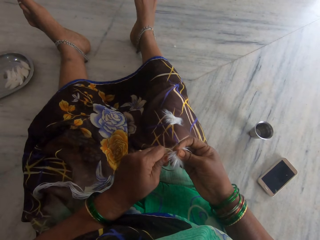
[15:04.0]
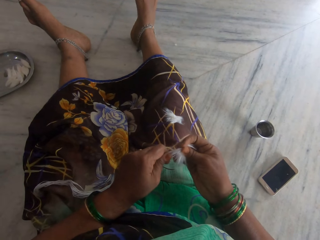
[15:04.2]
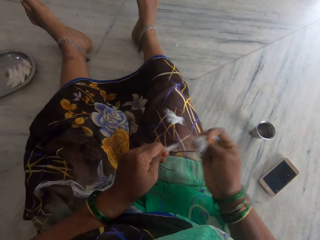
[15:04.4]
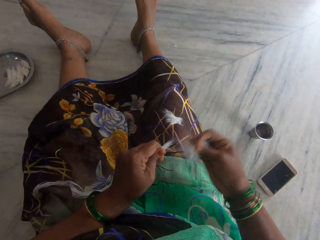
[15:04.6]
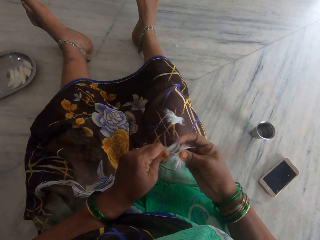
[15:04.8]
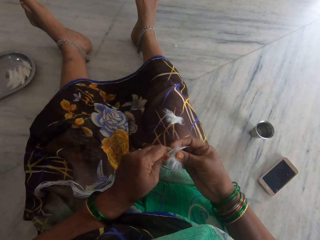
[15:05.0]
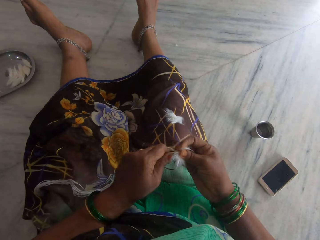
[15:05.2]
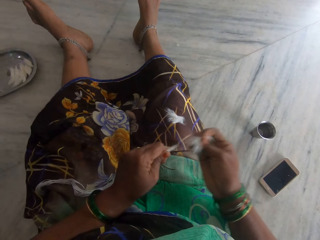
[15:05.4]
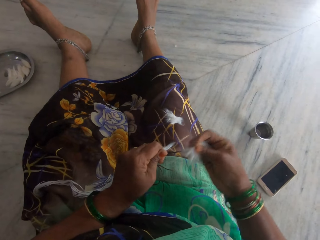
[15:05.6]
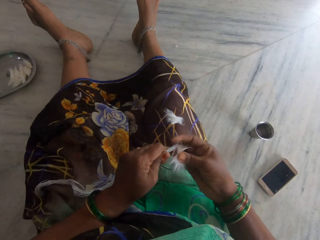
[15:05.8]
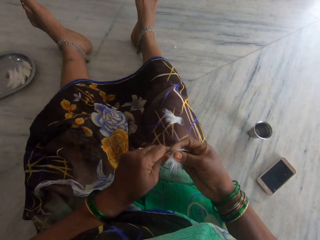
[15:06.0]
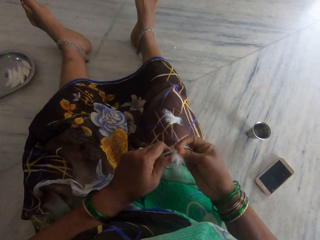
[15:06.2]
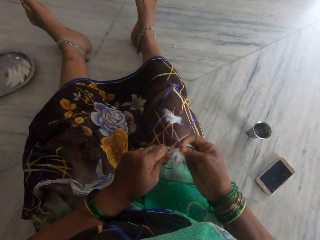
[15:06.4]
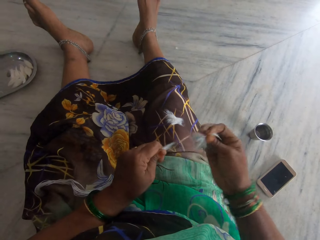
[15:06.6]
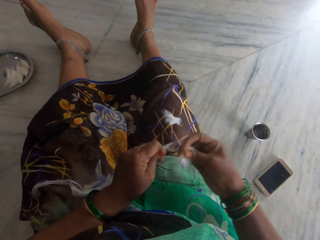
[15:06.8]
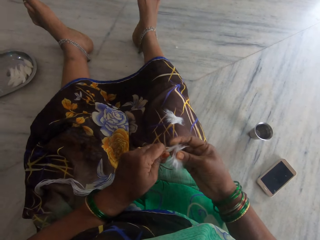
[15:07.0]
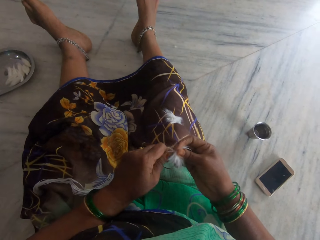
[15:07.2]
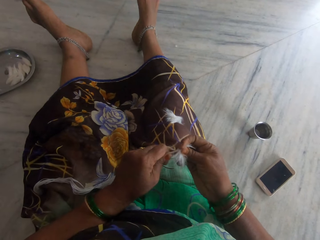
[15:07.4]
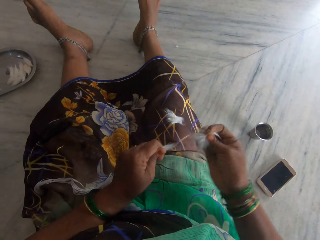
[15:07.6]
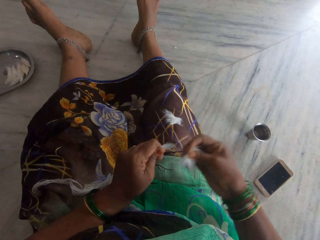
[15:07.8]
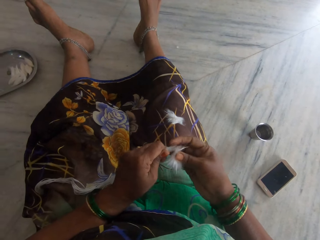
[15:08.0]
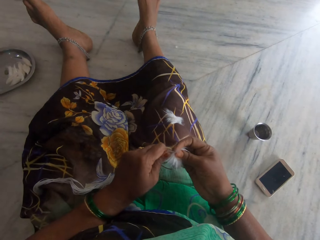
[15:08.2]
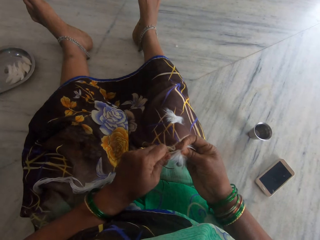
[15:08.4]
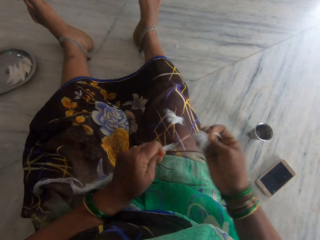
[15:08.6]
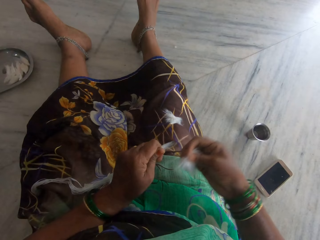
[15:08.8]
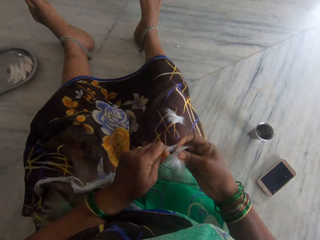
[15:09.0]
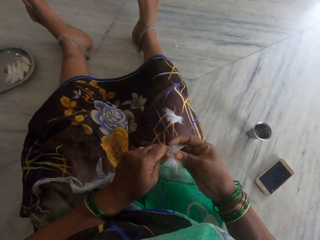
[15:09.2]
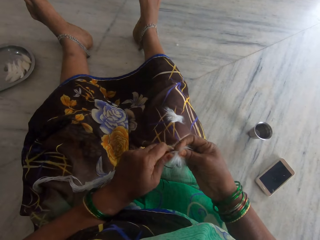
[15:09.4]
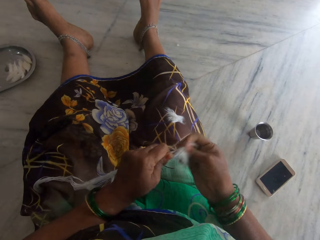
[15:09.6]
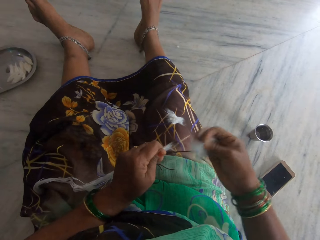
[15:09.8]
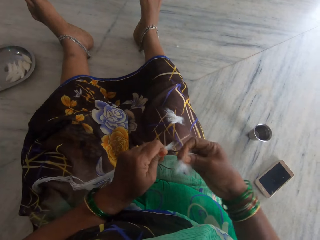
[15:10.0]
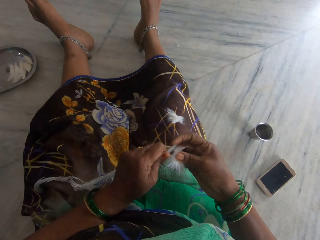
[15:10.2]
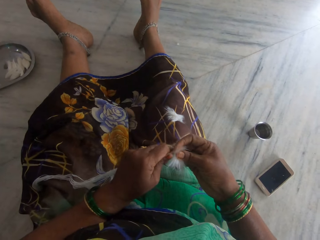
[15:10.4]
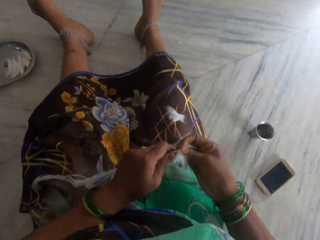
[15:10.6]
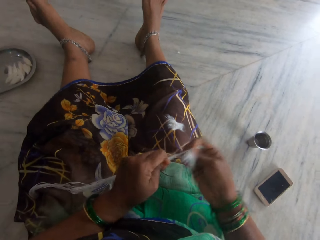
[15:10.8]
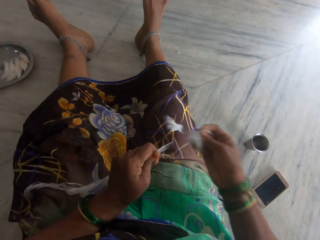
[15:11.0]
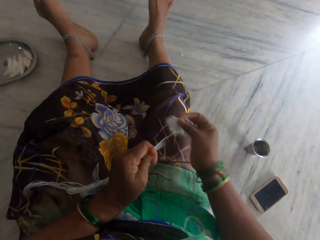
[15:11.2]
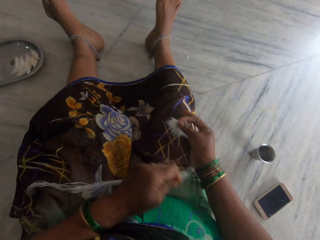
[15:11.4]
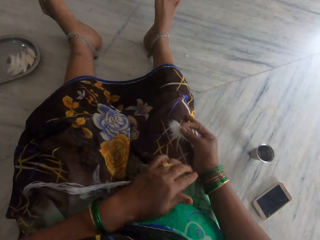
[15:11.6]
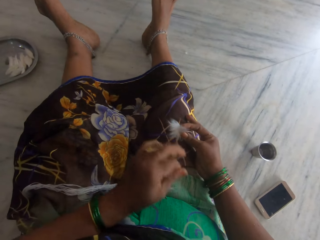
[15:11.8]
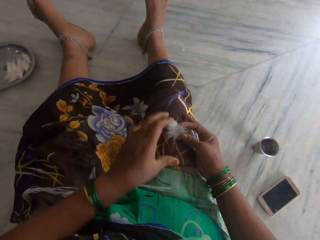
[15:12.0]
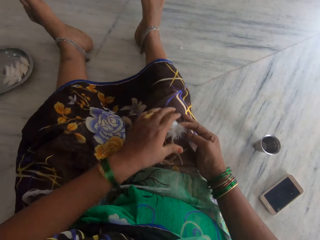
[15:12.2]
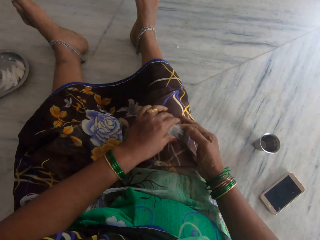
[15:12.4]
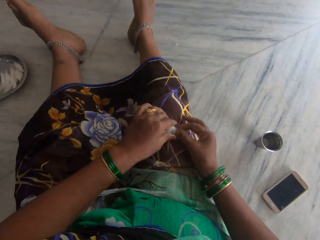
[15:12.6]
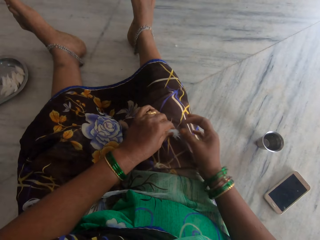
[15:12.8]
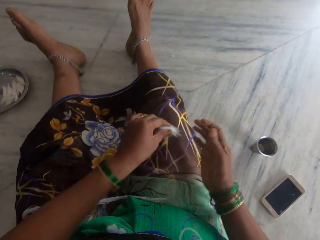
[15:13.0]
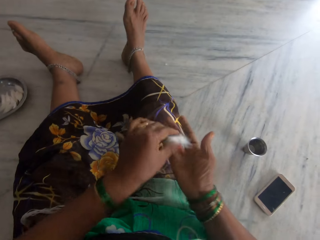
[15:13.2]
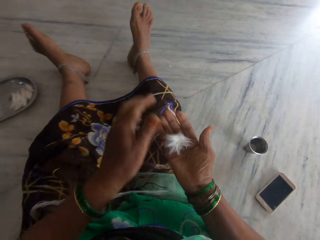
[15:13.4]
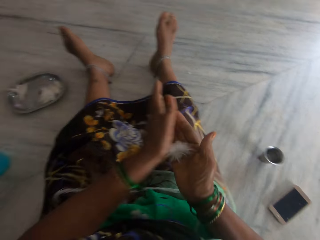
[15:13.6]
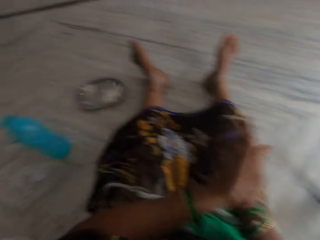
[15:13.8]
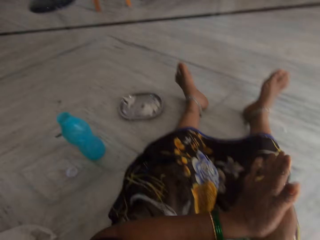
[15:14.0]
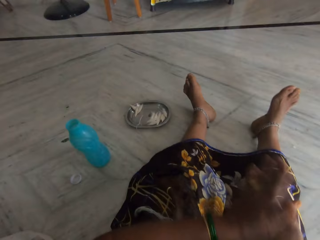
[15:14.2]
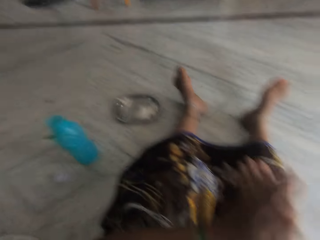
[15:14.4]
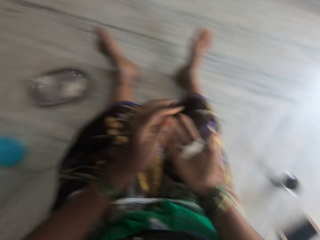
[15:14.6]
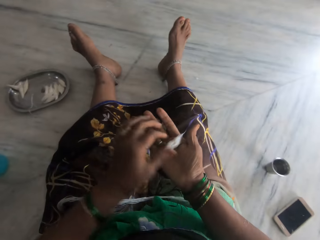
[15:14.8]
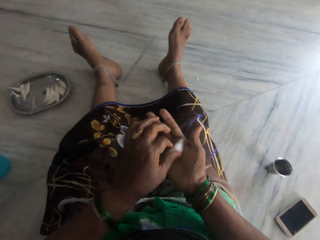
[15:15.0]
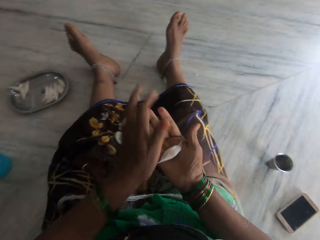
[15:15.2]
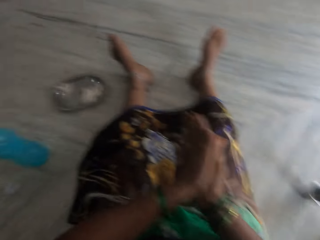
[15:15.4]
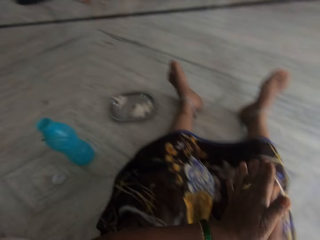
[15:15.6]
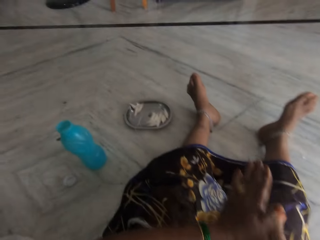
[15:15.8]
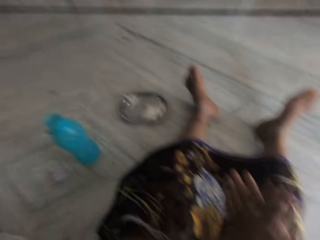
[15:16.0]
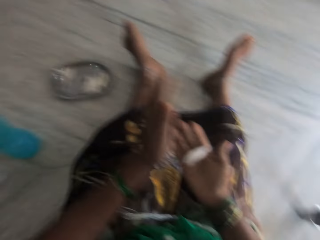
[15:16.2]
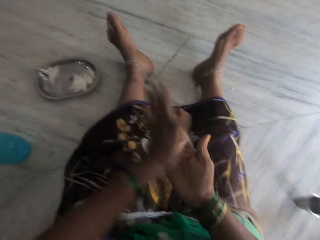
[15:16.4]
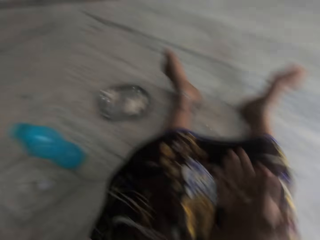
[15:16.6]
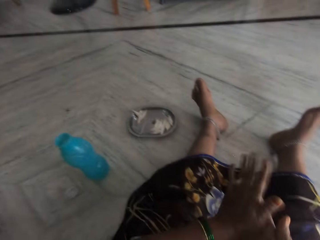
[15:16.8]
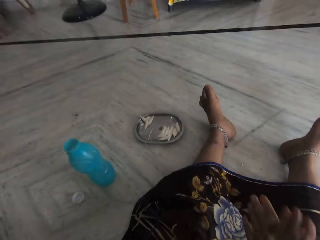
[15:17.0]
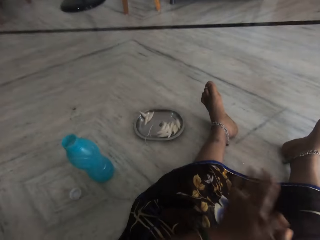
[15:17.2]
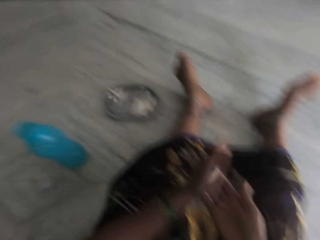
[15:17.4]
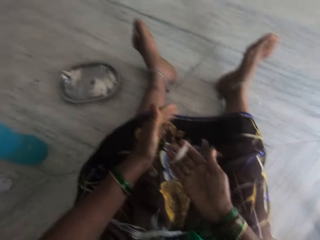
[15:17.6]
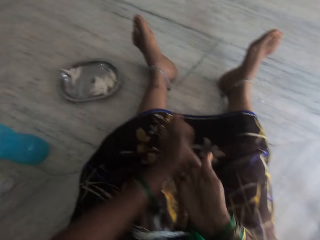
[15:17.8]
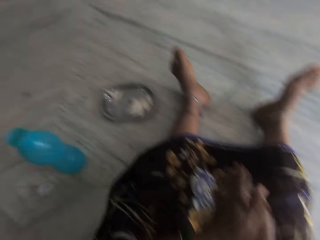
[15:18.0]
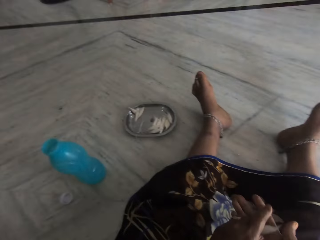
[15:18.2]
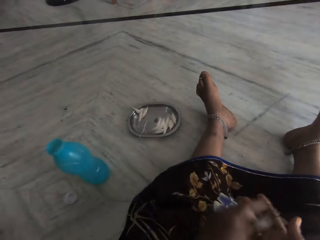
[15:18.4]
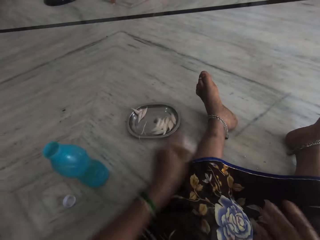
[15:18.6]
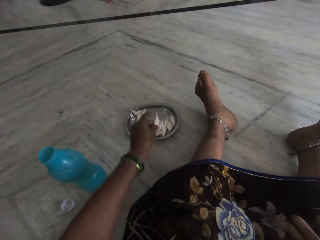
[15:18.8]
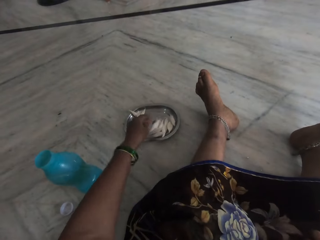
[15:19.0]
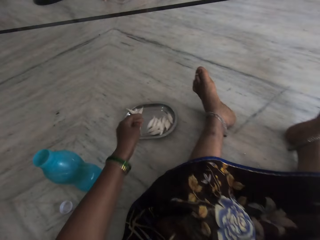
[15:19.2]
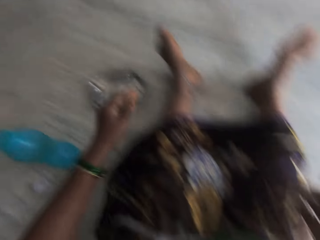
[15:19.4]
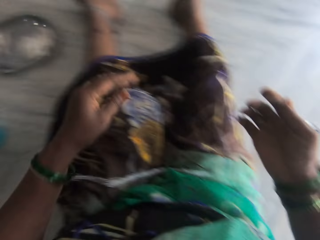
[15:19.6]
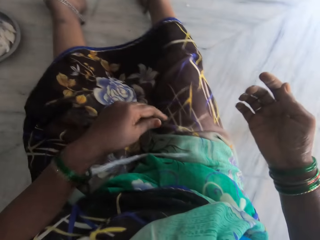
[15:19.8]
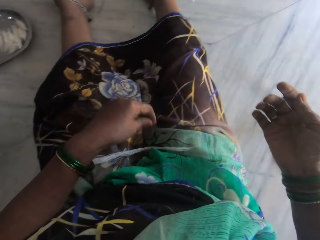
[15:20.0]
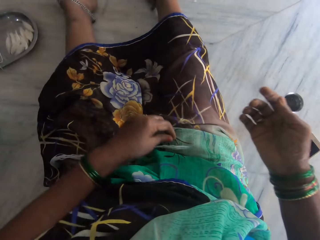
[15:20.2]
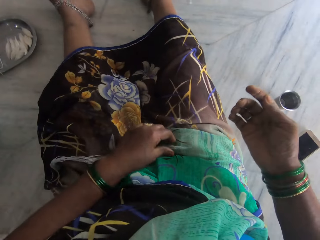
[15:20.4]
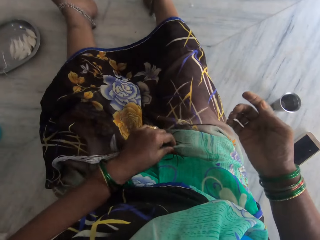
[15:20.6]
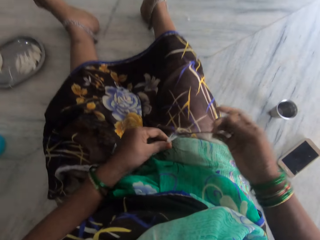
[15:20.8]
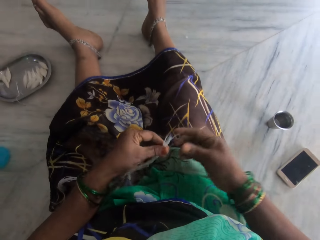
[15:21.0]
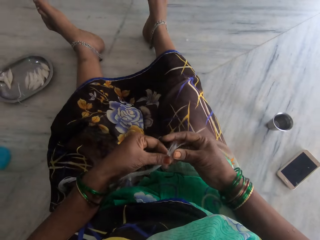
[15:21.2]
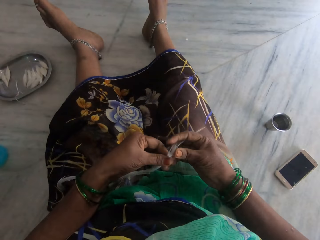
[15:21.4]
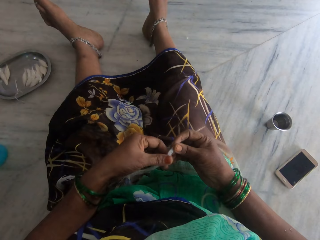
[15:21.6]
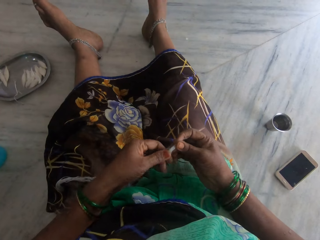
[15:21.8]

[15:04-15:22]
The camera wearer places the cotton on her lap. She takes the cotton from her lap. She puts the cotton in her hand. She rolls the cotton in her palms. She stares at the plate. She stares at the cotton. She rolls the cotton in her hand. She stares at the plate. She rolls the cotton on her hand. She stares at the cotton. She stares at the plate. She drops the cotton in the metal plate. She picks the cotton threads from her lap.

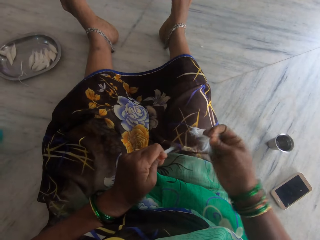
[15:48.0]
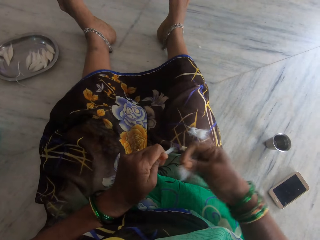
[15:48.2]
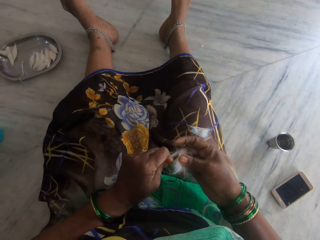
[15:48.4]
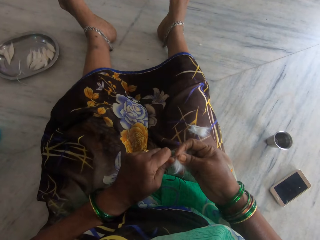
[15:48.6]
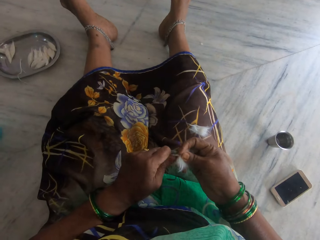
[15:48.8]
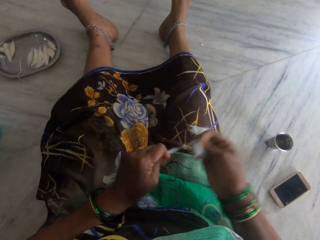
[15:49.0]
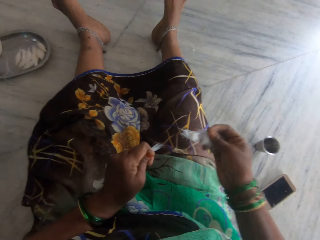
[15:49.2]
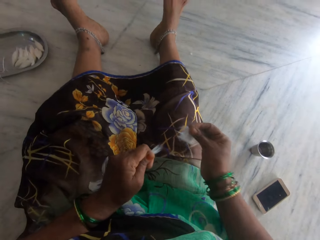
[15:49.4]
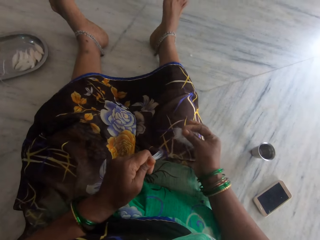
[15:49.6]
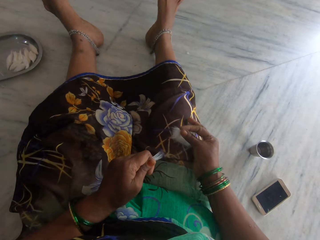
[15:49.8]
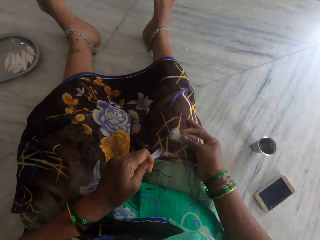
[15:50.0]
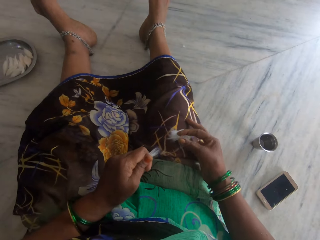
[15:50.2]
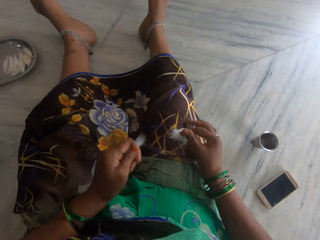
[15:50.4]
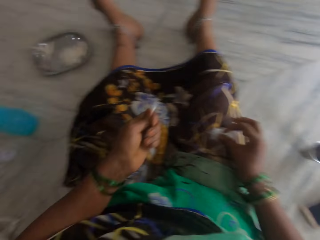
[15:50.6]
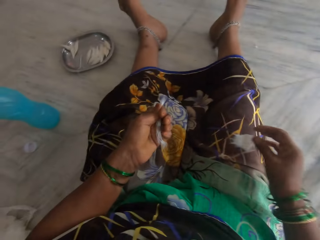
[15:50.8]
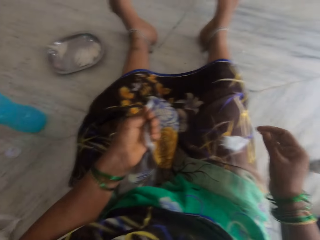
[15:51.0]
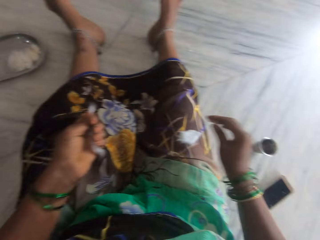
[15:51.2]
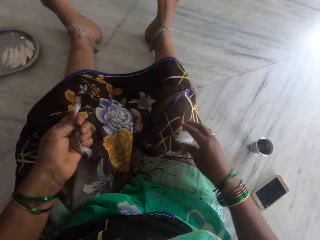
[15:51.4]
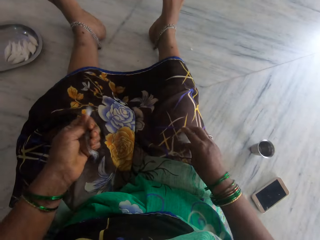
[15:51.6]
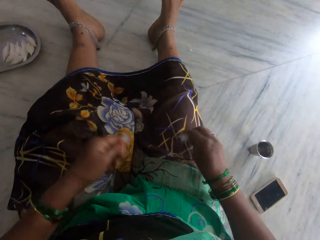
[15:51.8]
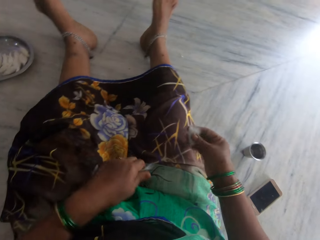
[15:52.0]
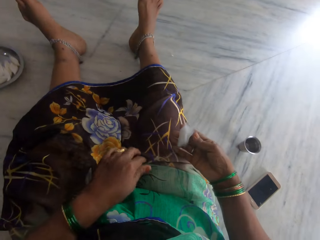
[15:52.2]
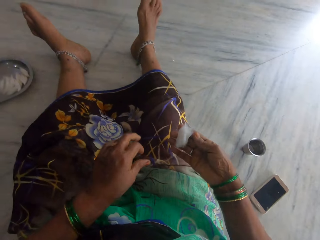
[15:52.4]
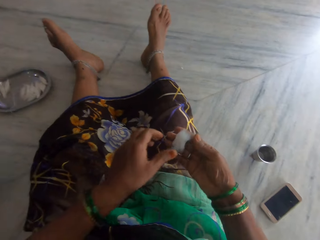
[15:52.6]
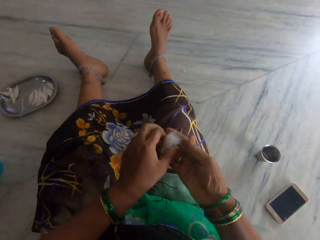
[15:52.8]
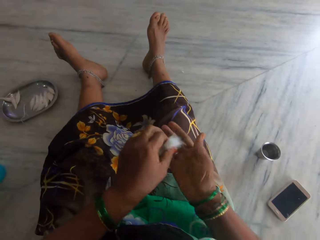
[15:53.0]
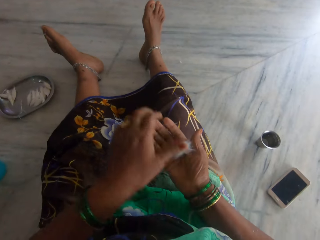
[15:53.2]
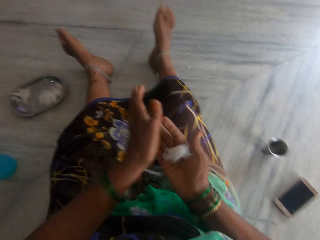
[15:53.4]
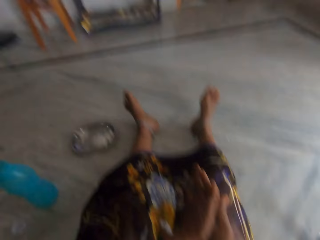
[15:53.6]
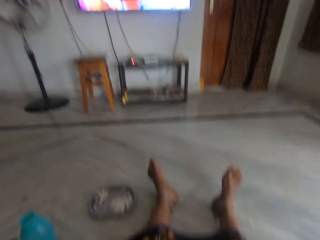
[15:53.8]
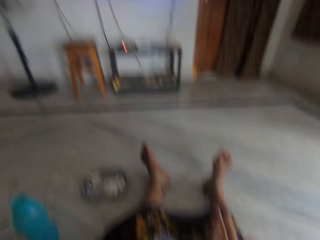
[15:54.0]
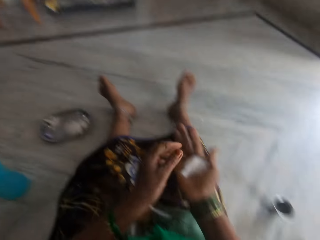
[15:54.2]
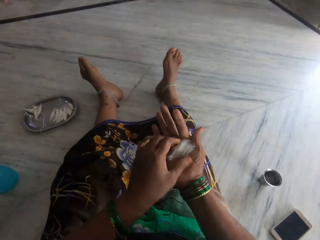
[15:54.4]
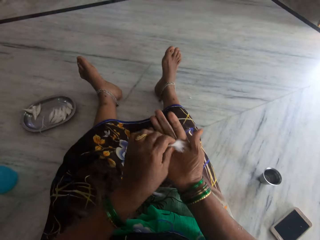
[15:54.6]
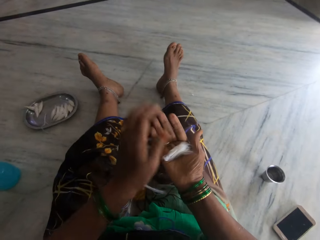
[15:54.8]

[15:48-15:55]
The camera wearer places the cotton on her lap. She stares at the cotton thread. She takes the cotton from her lap. She stares at the cotton. She puts the cotton on her hand. She rolls the cotton in her palms. She stares at the TV.
